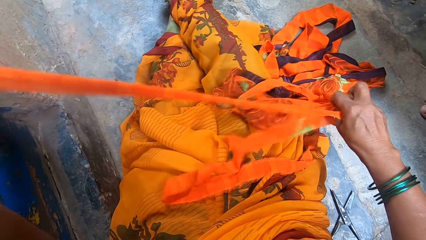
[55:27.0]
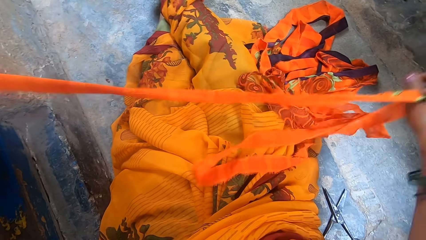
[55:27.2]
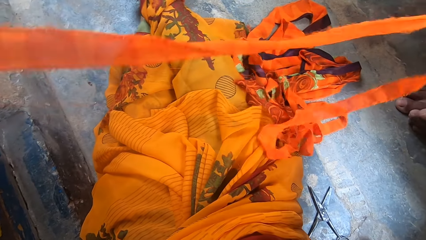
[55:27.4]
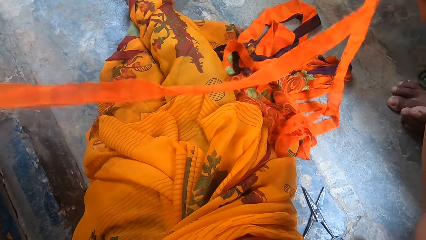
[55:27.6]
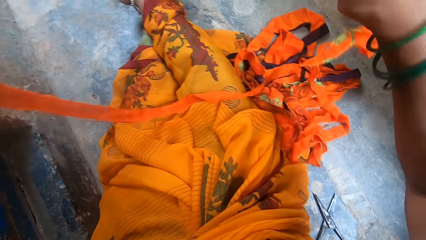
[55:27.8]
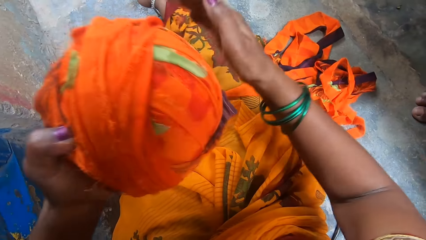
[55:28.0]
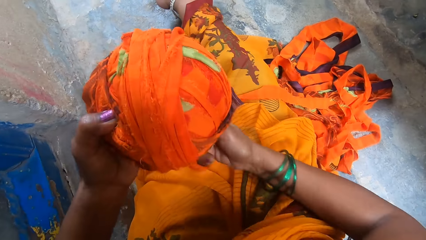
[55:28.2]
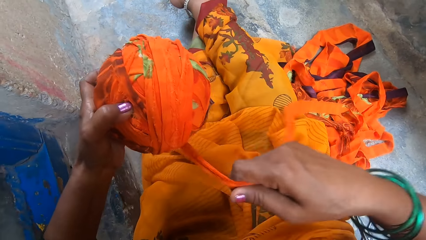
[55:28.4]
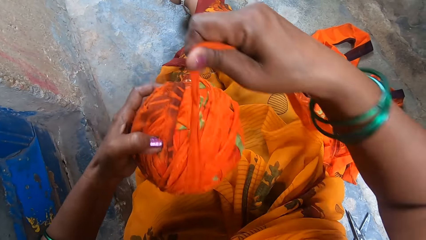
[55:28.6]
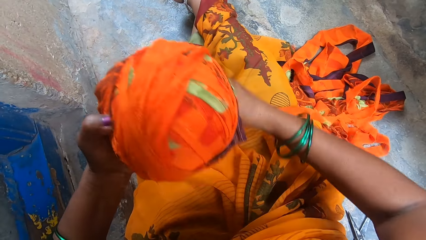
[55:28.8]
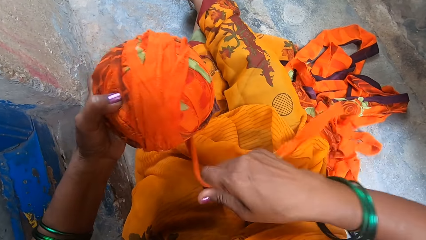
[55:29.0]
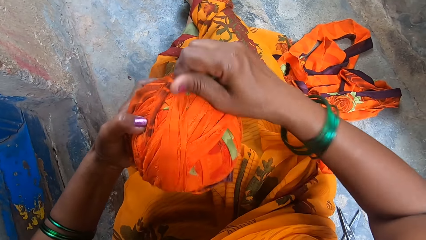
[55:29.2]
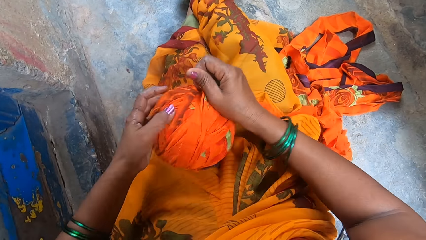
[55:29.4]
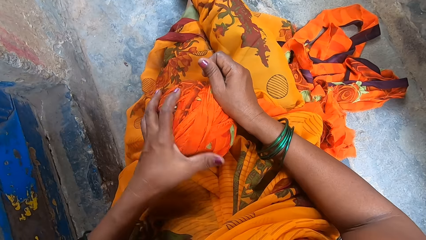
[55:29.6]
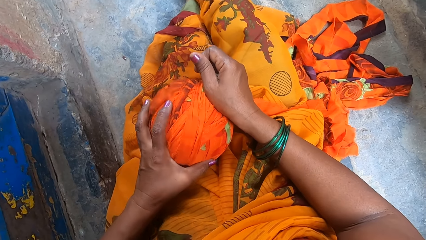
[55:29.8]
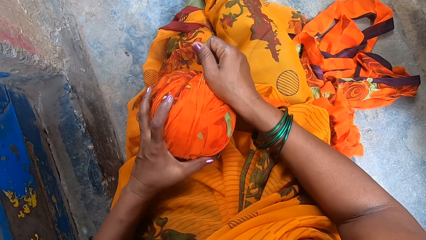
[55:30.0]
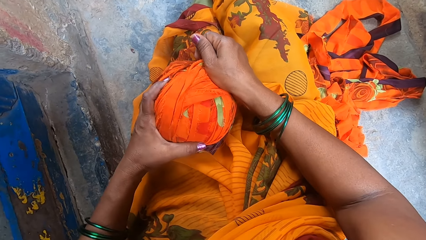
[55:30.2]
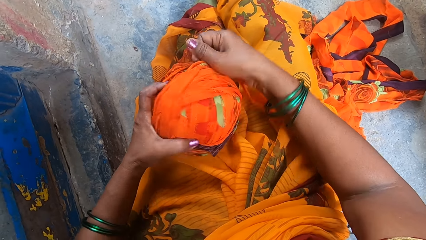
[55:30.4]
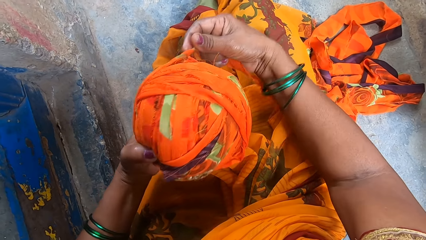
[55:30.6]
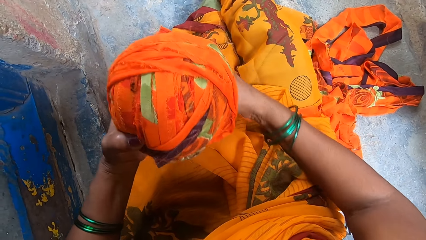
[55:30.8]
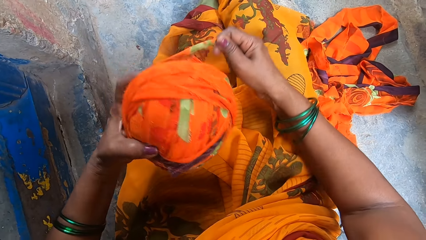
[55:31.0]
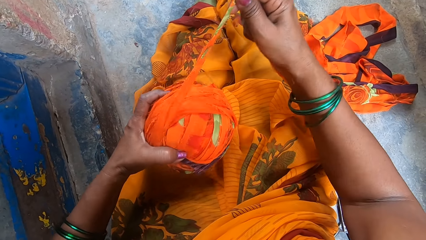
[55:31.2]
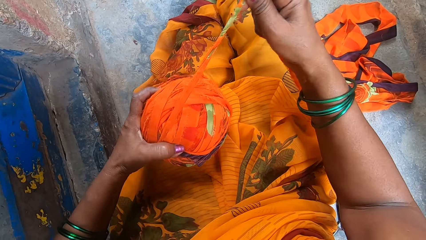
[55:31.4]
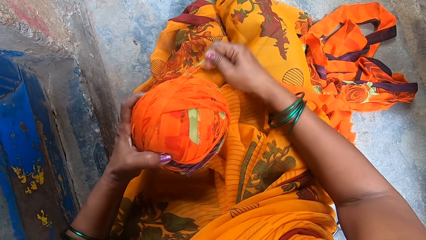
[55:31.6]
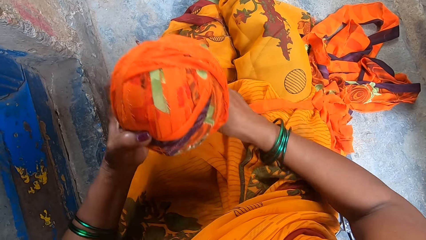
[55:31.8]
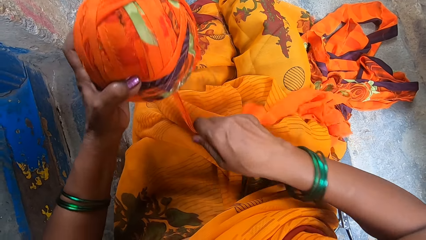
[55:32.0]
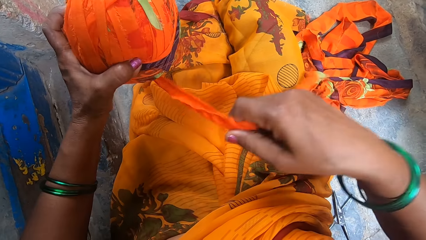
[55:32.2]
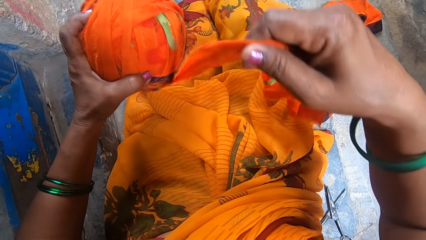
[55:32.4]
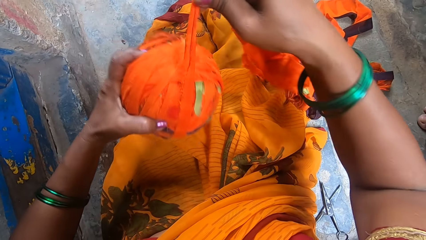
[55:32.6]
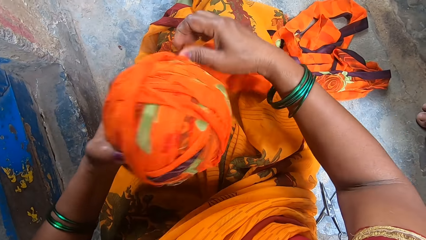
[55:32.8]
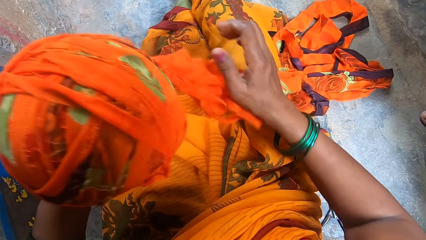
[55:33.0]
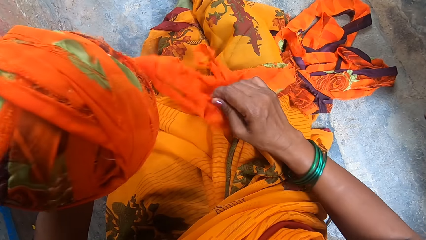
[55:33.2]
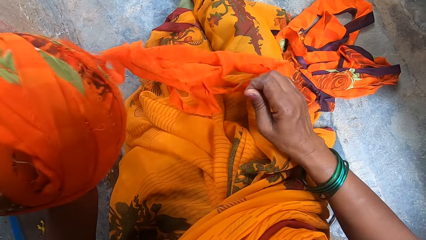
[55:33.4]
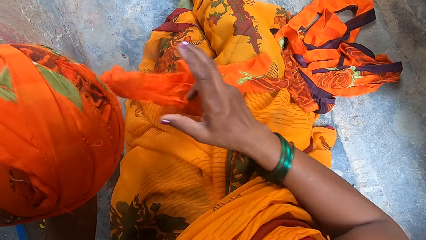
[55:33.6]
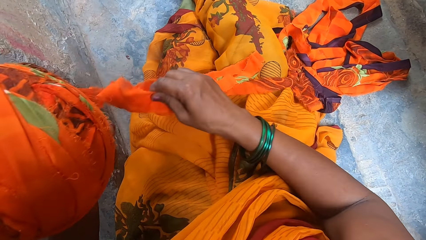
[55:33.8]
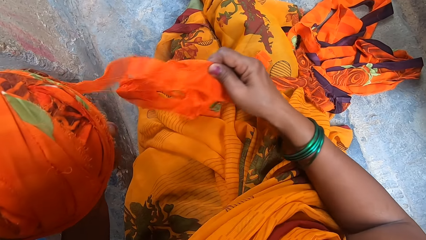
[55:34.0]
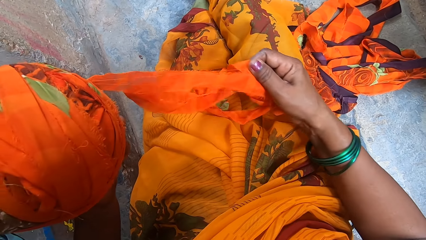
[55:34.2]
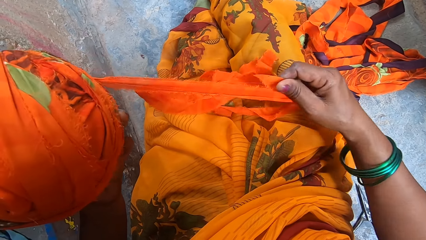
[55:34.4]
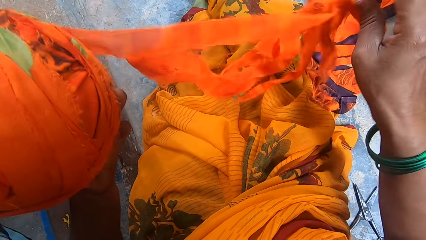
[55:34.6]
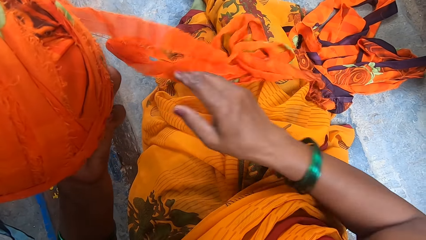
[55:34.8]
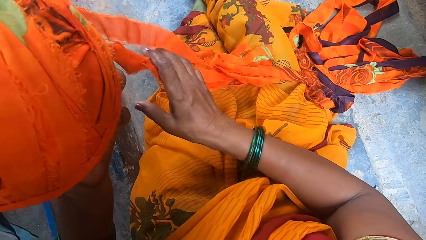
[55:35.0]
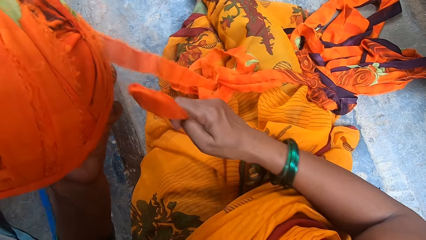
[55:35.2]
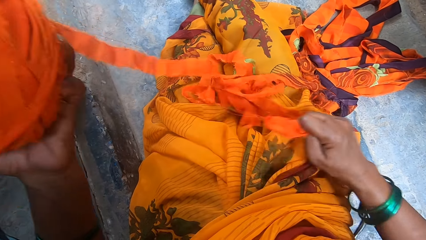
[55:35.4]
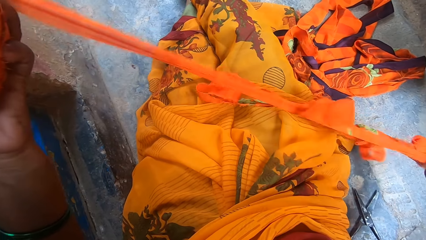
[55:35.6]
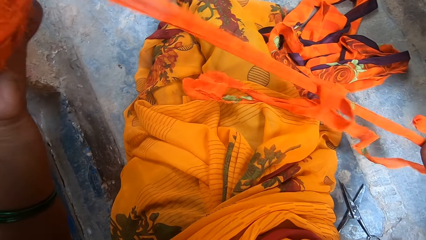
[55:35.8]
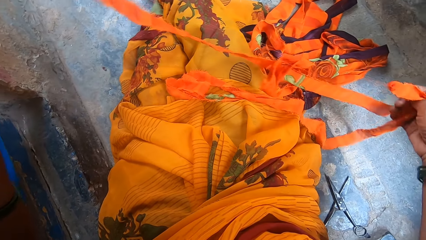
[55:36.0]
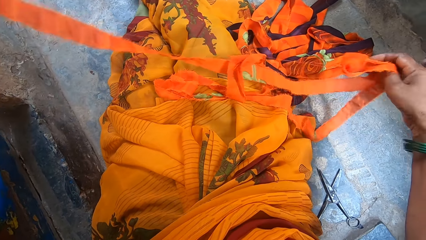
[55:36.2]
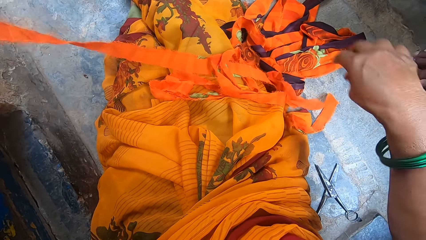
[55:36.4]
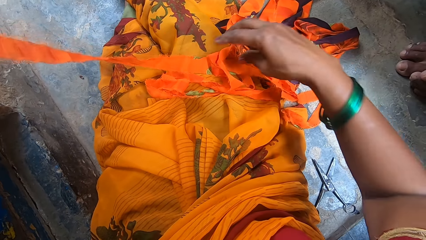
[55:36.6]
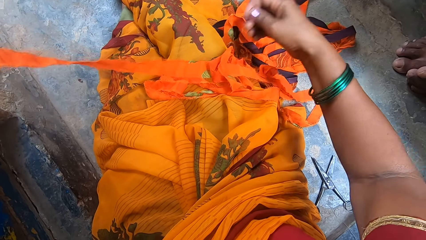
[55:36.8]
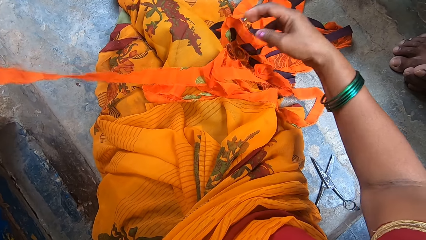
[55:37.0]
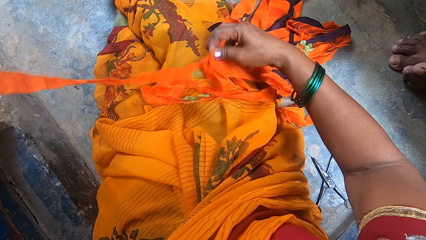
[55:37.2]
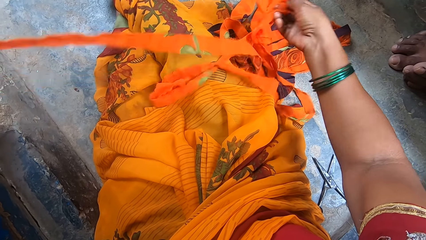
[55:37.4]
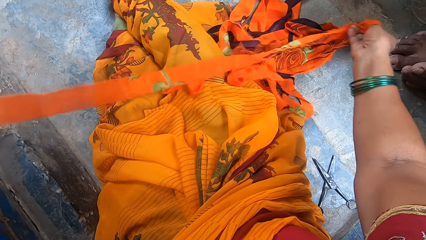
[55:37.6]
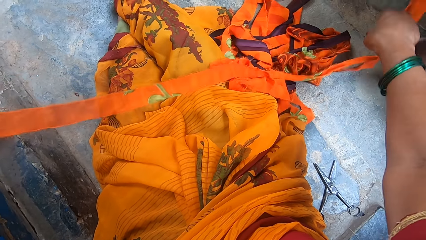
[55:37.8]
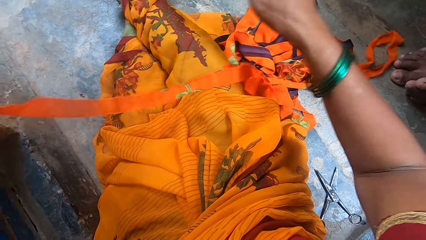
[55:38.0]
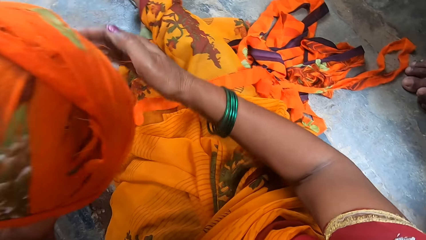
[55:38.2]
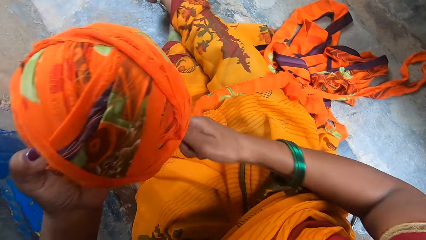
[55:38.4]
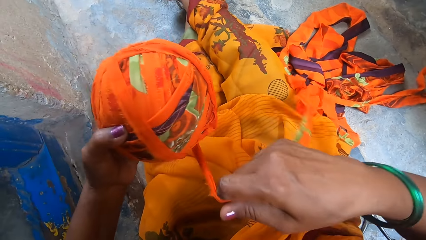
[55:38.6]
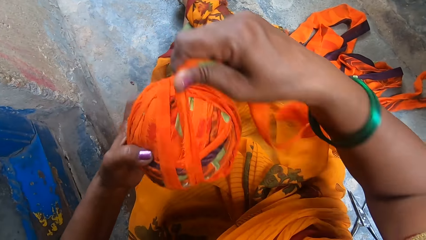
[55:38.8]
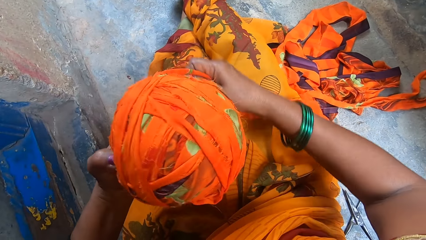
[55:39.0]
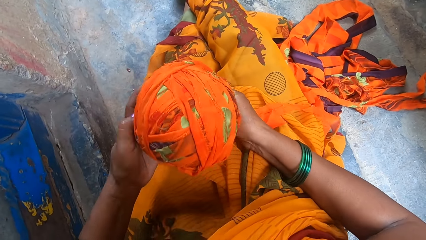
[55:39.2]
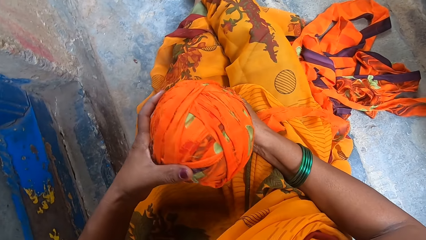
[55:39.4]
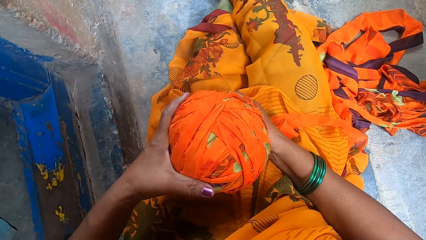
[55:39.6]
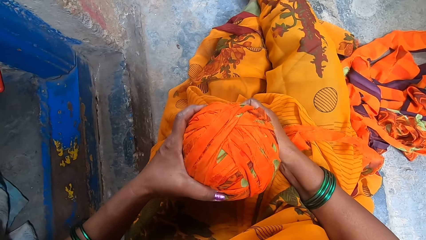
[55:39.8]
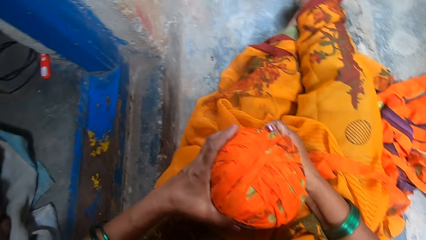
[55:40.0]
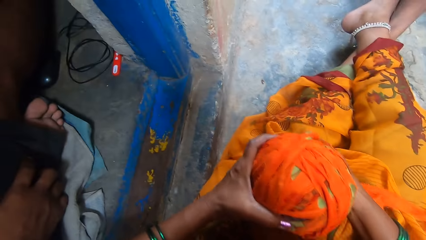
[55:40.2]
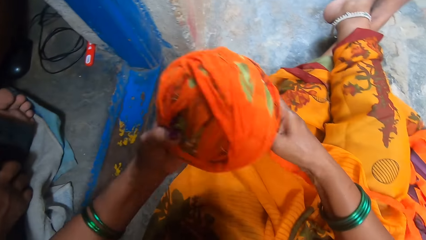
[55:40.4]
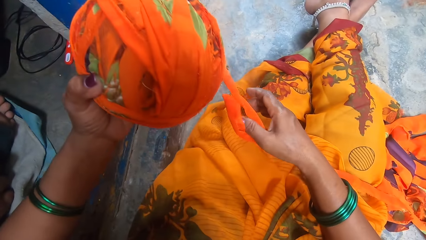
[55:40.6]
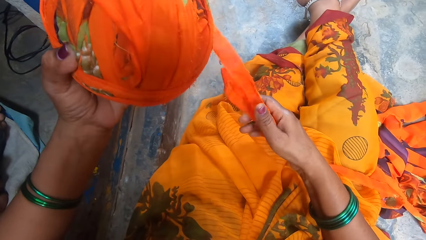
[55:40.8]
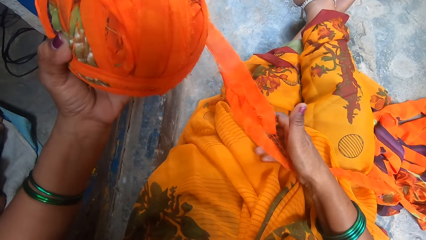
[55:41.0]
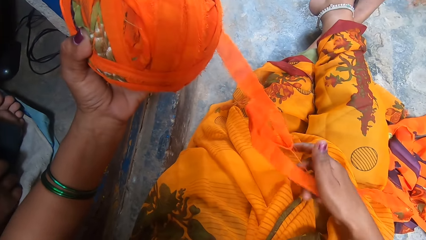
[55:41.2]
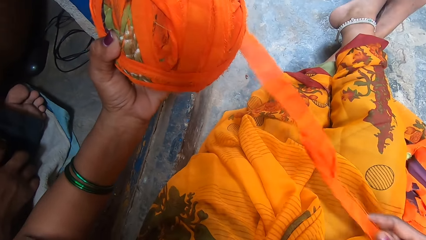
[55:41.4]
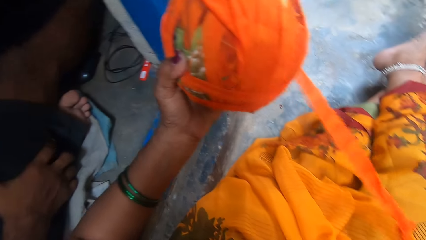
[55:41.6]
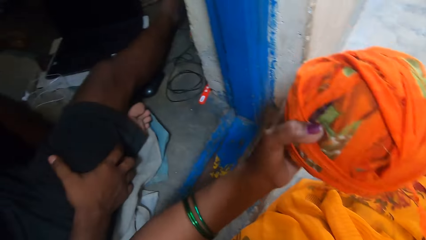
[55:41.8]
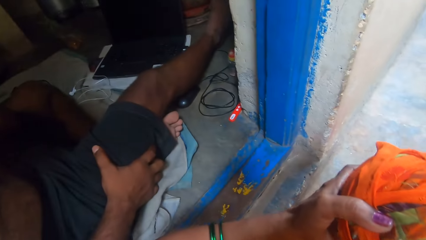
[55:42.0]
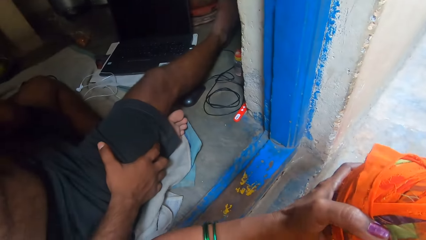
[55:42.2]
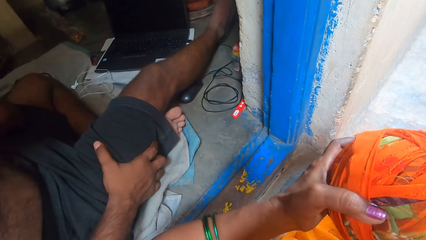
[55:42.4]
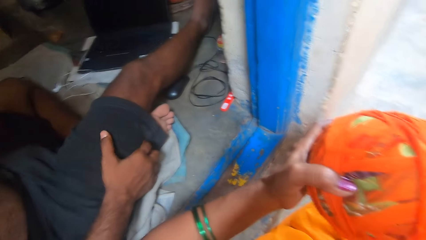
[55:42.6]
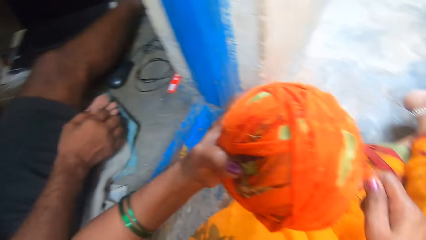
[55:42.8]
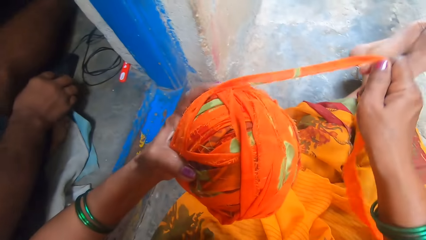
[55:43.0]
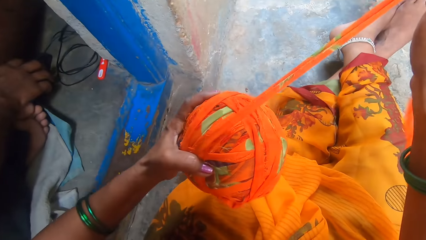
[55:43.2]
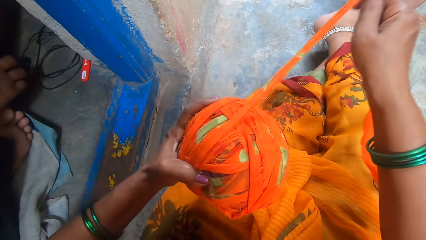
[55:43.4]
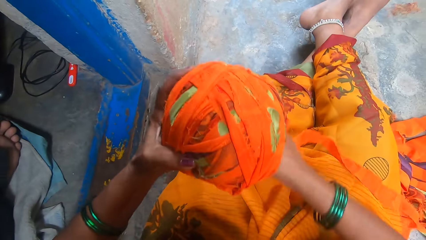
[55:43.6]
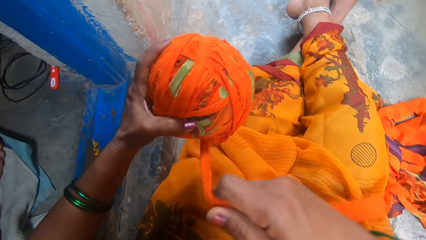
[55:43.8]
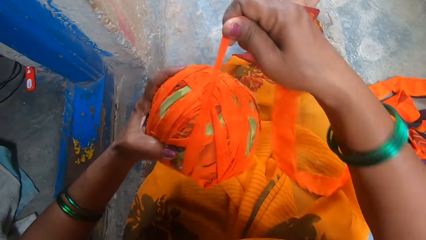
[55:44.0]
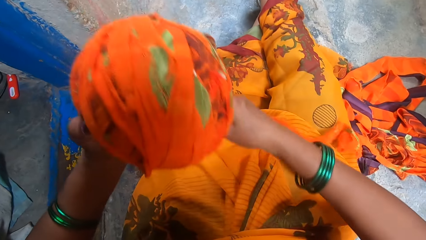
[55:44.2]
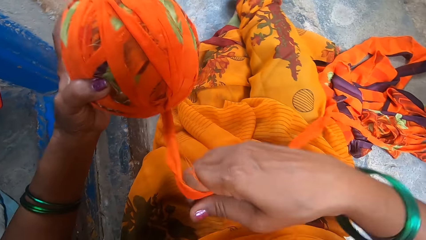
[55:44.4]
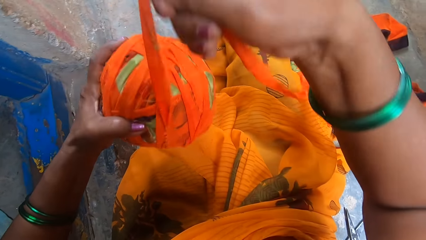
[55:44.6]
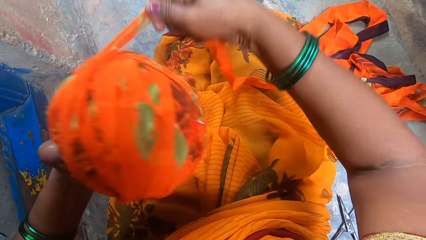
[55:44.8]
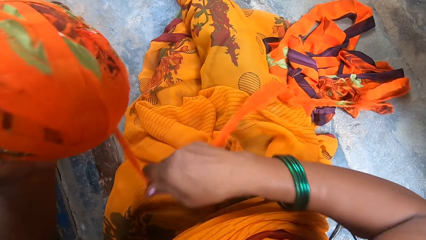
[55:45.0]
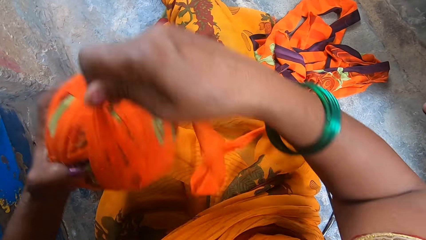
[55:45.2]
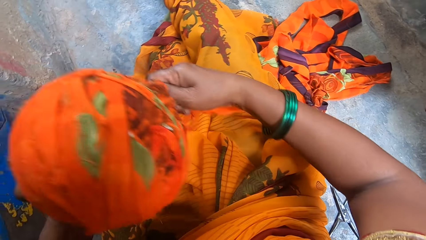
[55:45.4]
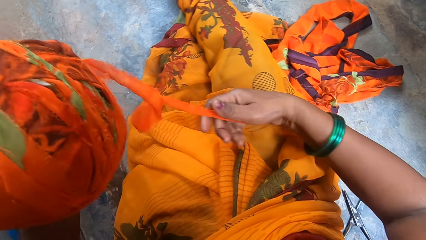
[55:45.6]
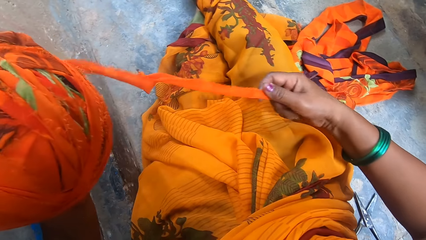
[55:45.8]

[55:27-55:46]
The camera wearer straightens the thread. She loops the thread around a thread roll. She places the thread roll on her lap. She picks up the thread roll. She pulls the thread. She loops the thread around the thread roll. She straightens the thread. She drops the thread on the floor. She straightens the thread. She loops the thread around the thread roll. She converses with a person and another person. She straightens the thread. She converses with the person and the other person. She pulls the thread. She loops the thread around the thread roll.
